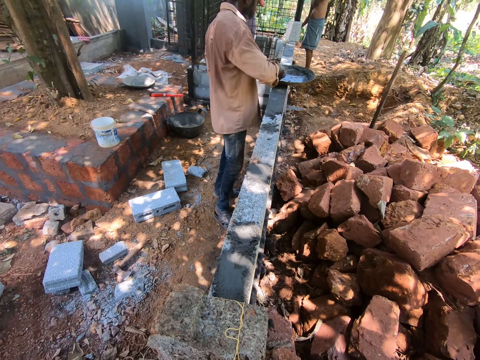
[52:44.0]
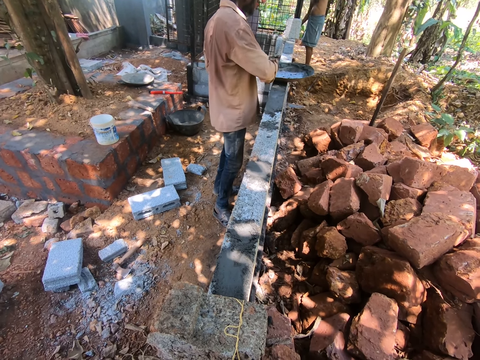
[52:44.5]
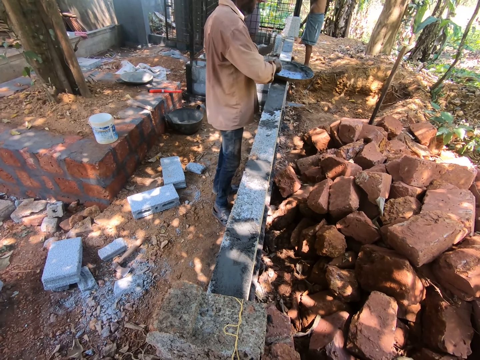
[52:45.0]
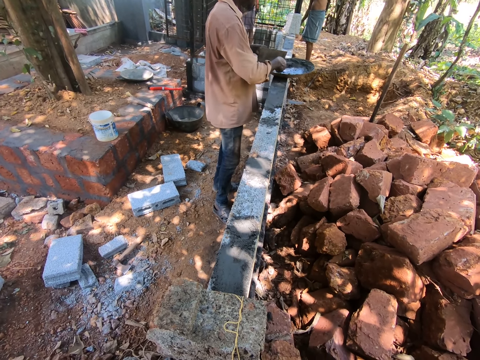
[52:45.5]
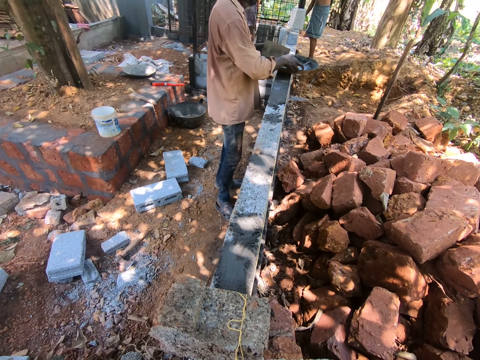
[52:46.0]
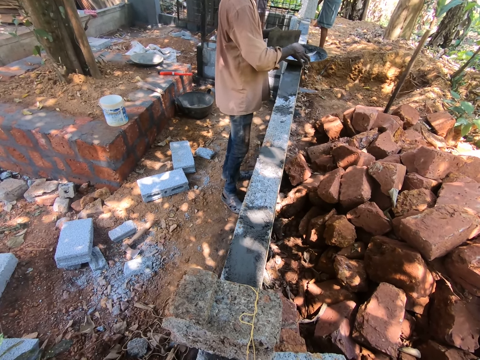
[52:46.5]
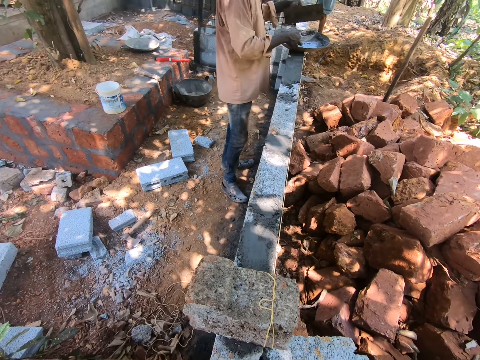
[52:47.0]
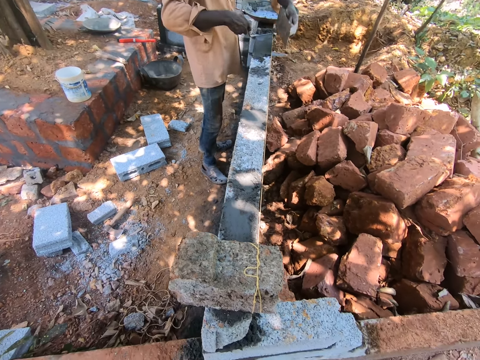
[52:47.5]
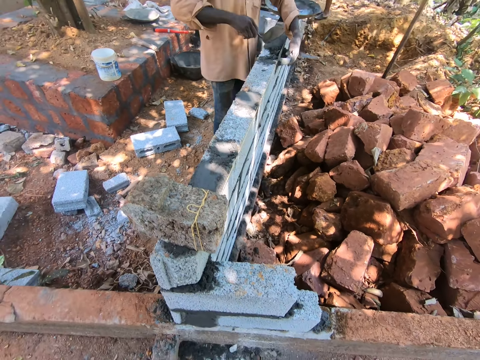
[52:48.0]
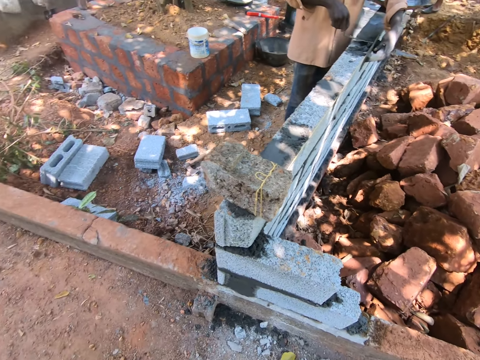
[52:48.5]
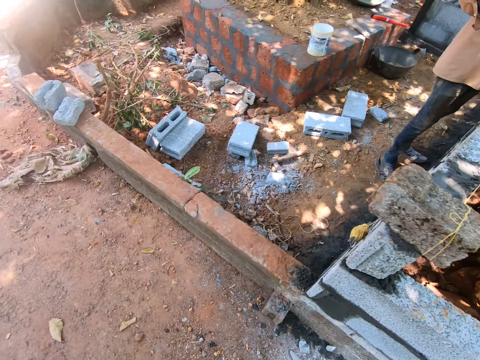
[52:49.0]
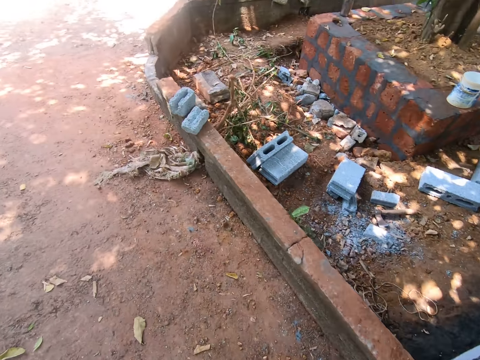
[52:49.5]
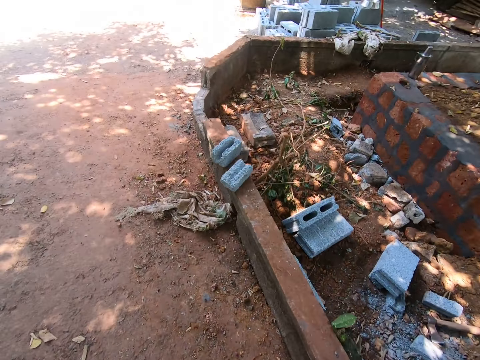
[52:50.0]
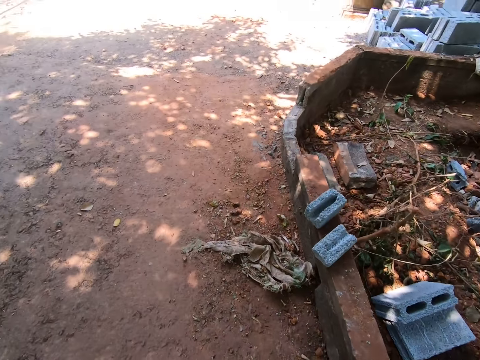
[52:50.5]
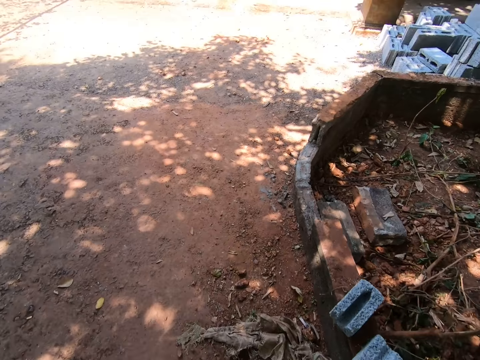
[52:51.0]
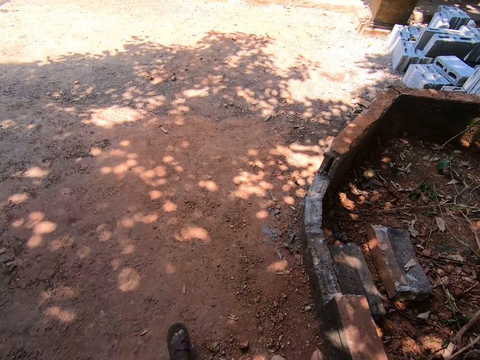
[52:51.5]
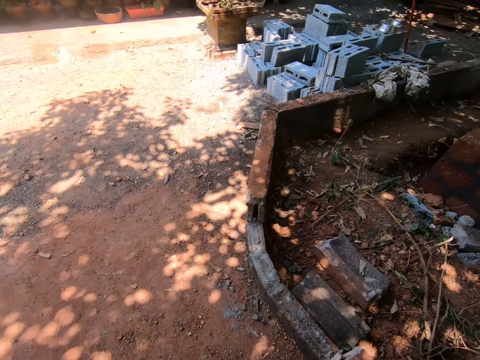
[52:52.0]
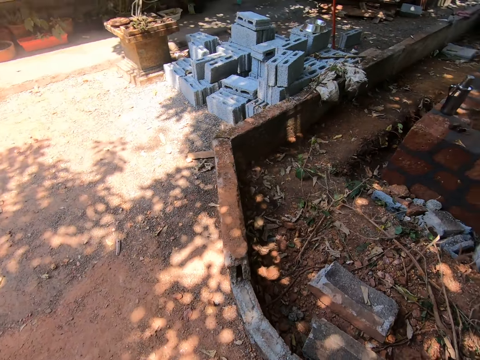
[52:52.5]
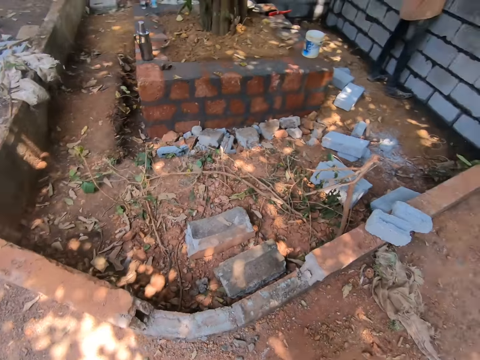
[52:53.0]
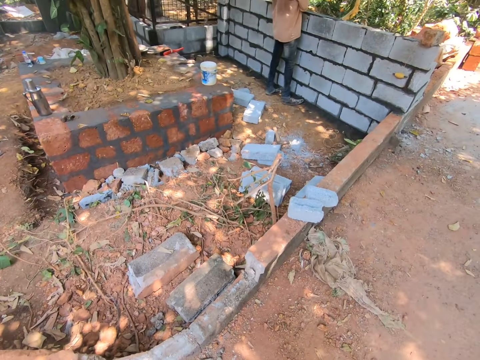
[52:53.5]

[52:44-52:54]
A man stirs cement in the basin with a cement spoon. The man adjusts the pan on the wall with both hands and spreads the cement on the wall with the trowel and float in his hands. The man fixes bricks outside.
